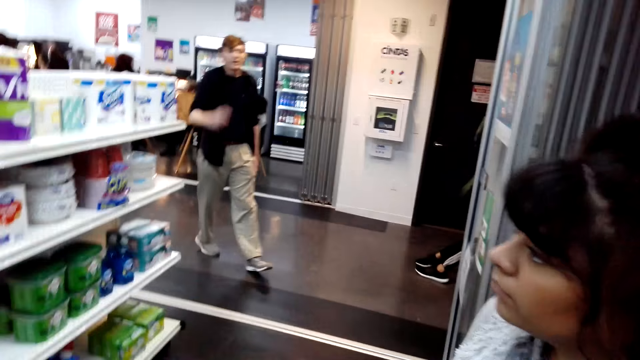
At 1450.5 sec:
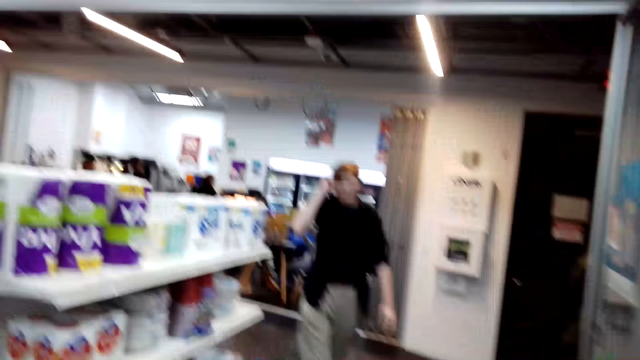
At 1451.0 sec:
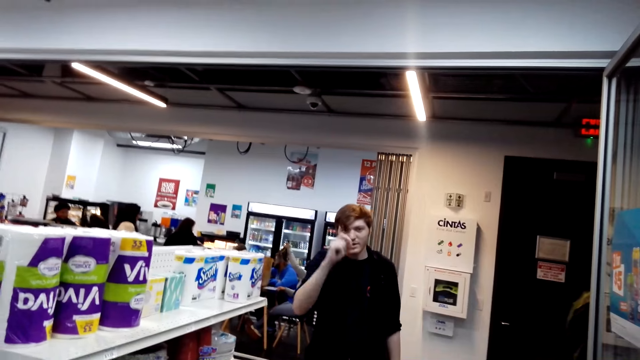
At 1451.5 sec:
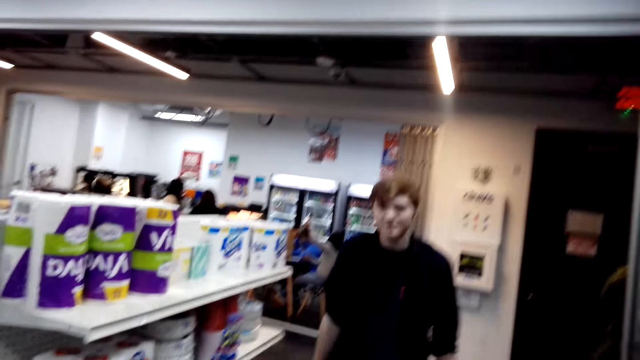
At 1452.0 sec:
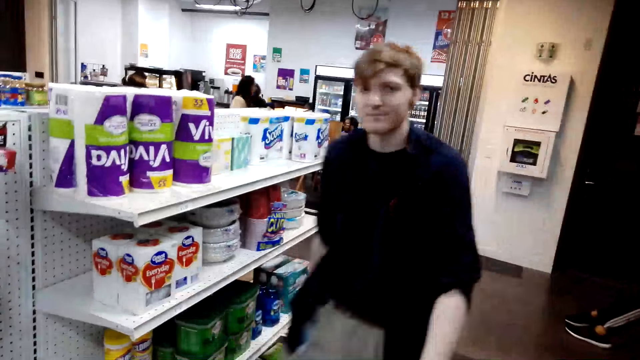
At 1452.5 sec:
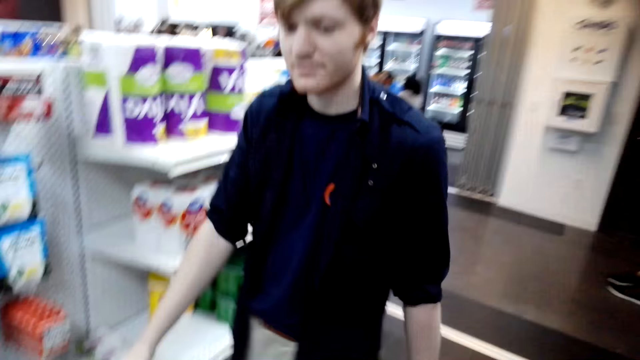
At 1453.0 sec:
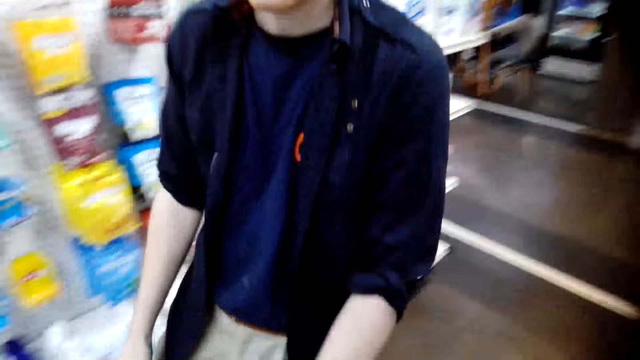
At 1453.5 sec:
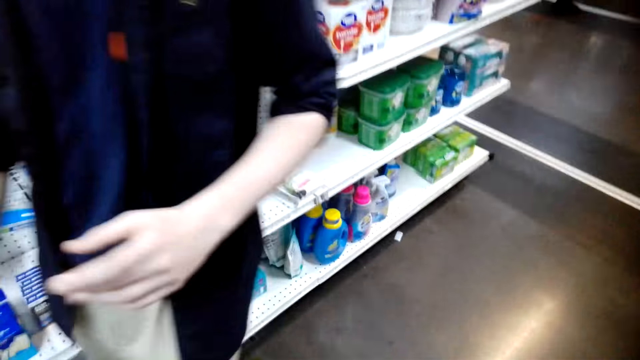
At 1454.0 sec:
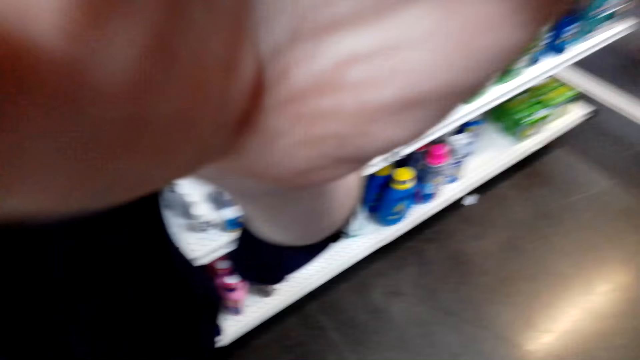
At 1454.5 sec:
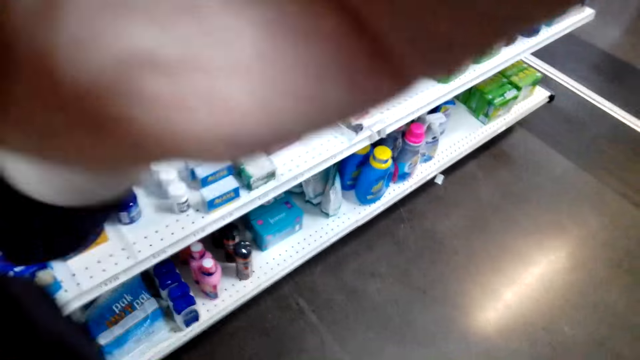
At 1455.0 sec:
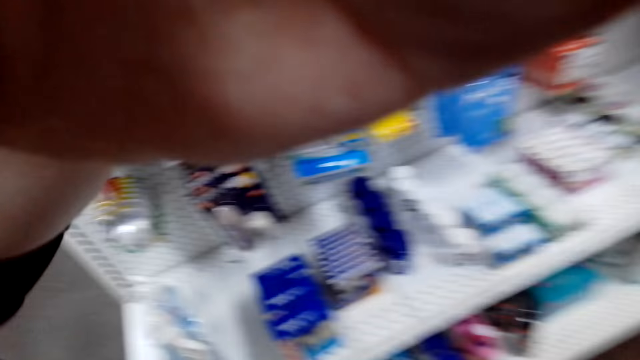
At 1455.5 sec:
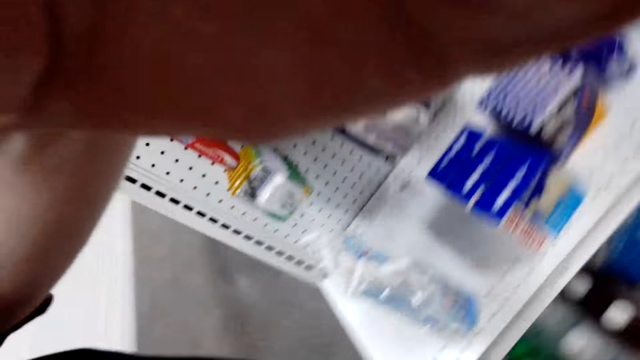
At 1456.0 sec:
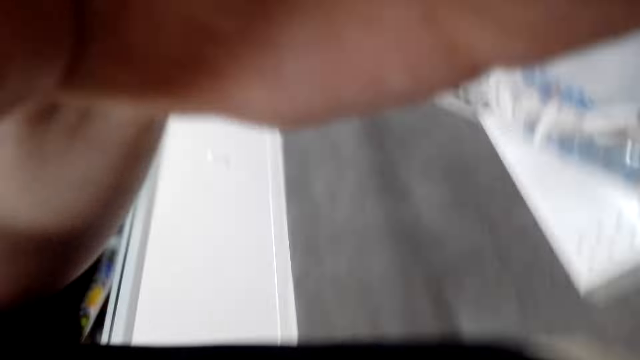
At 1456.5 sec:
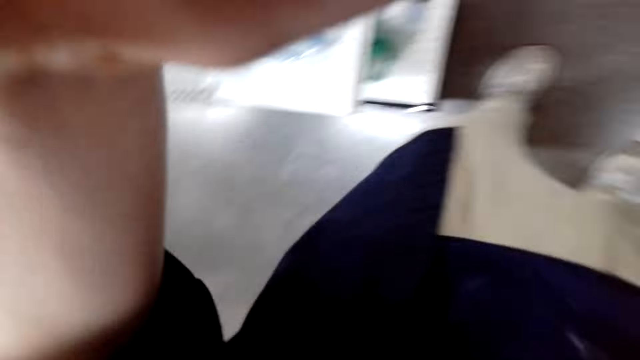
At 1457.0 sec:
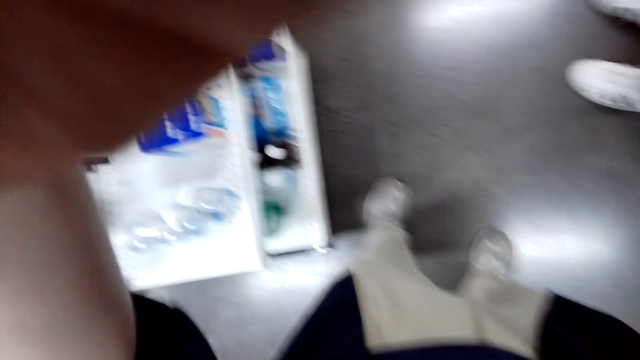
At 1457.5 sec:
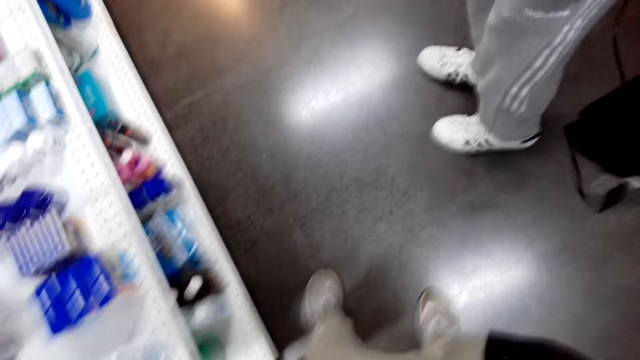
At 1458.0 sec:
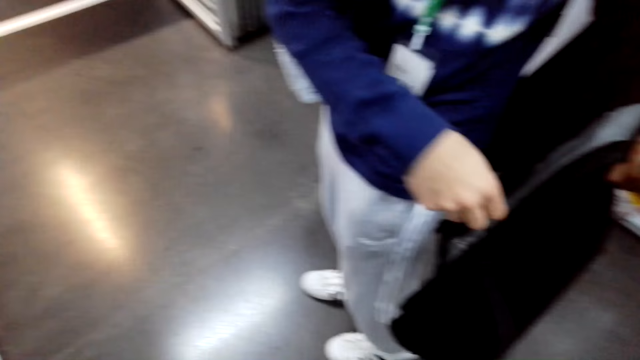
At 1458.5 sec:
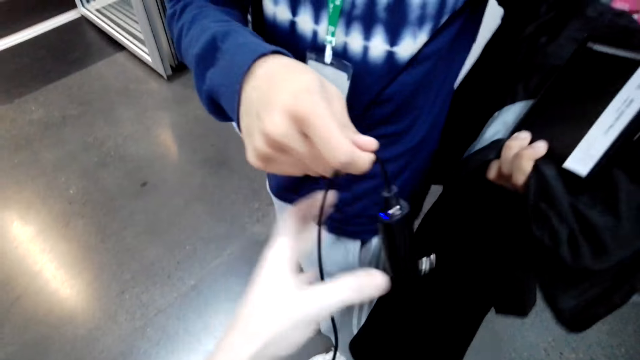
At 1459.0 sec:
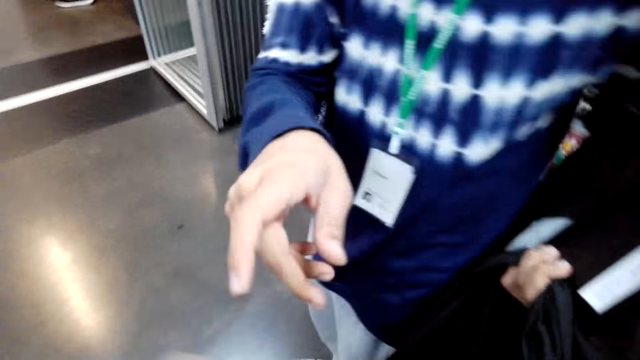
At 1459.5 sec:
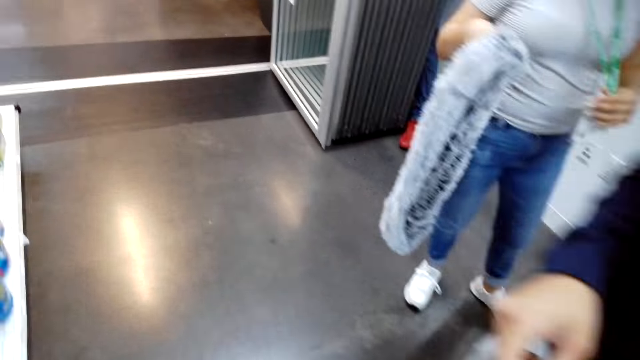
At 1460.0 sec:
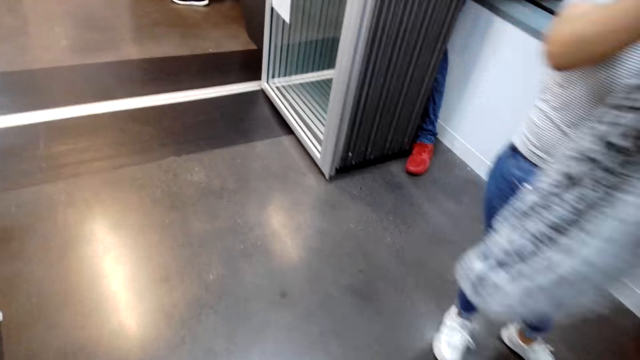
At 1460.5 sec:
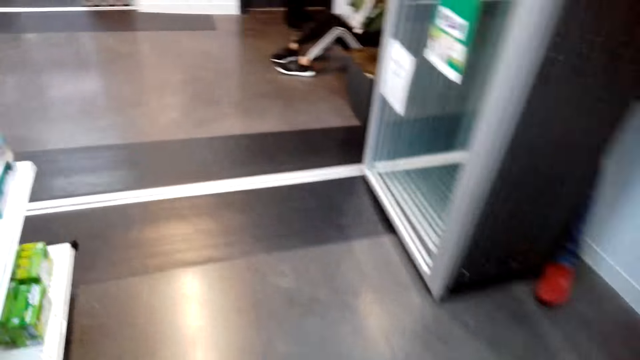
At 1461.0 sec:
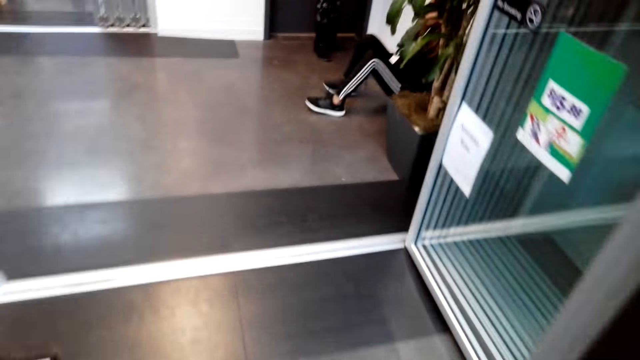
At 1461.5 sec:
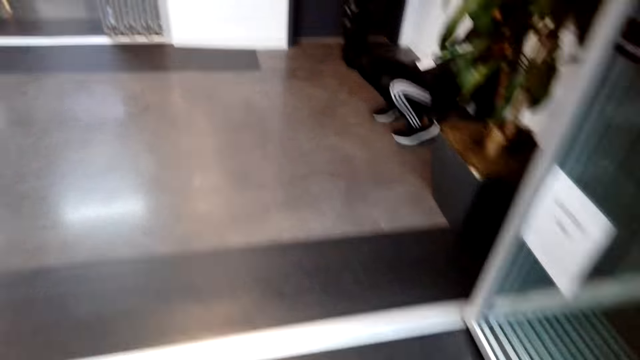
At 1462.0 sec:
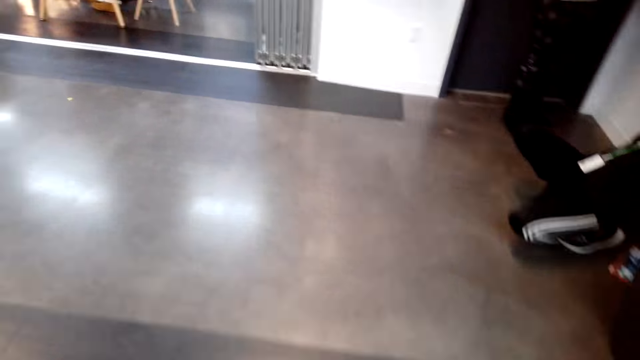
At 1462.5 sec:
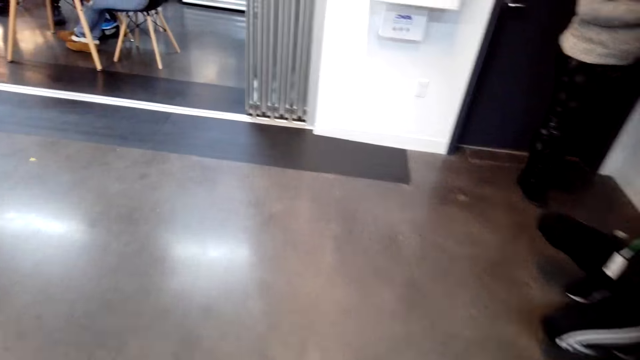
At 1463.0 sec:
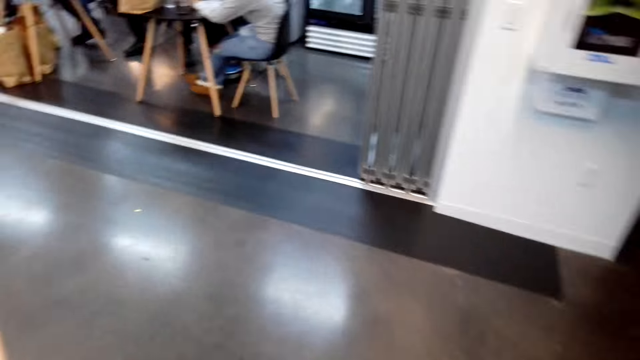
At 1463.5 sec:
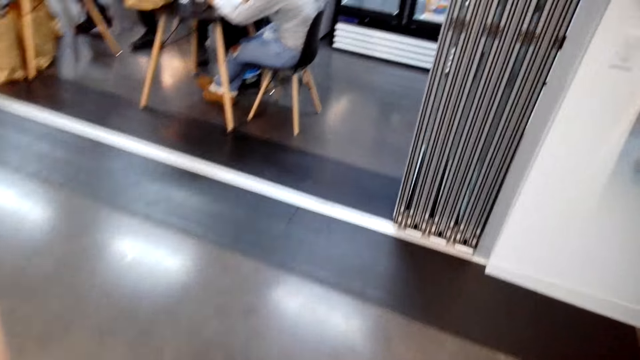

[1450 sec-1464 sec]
A man walks in the supermarket. The man touches the camera wearer's camera. Another man swings the right hand. The camera wearer takes something. Another person hands the camera wearer something. The camera wearer walks in the supermarket.
